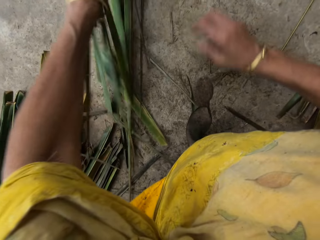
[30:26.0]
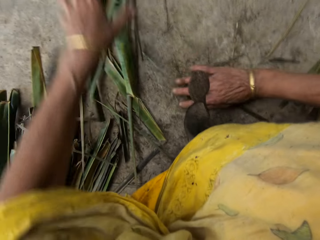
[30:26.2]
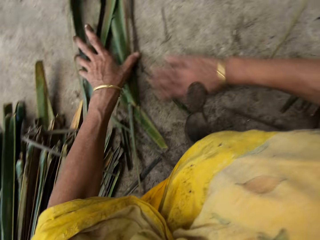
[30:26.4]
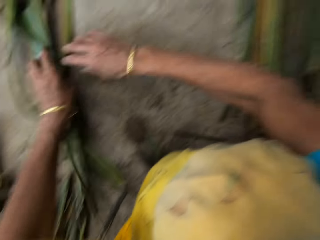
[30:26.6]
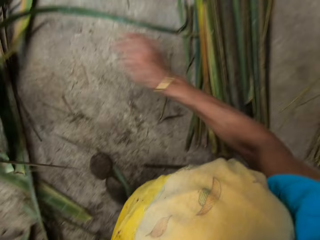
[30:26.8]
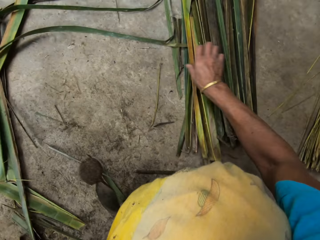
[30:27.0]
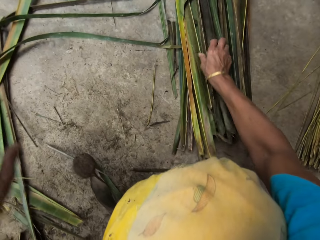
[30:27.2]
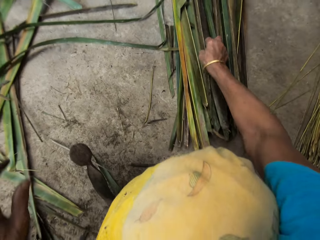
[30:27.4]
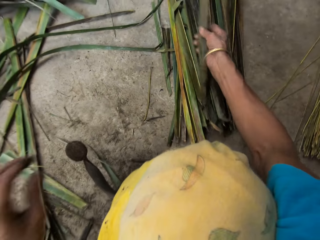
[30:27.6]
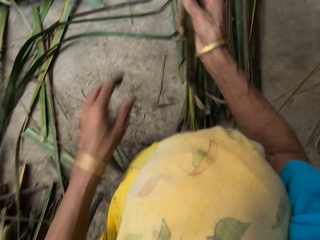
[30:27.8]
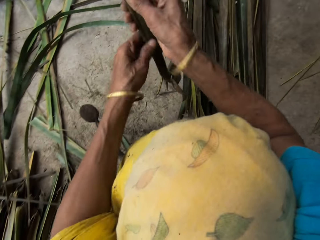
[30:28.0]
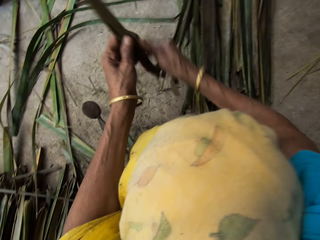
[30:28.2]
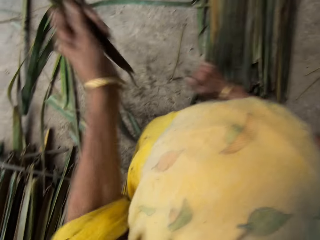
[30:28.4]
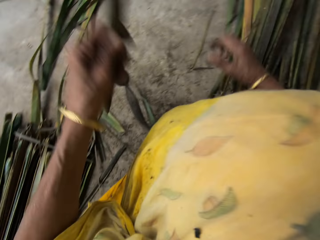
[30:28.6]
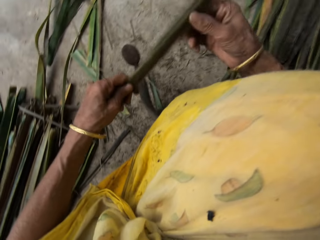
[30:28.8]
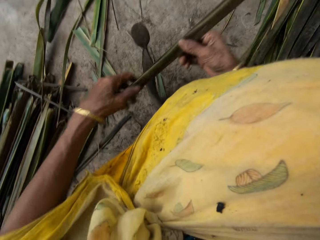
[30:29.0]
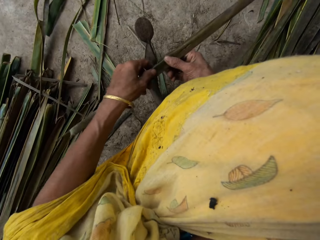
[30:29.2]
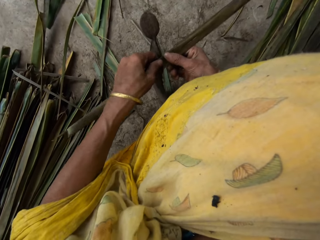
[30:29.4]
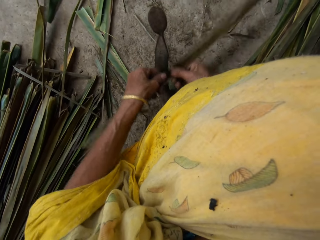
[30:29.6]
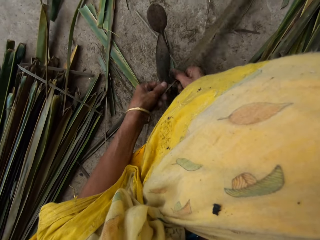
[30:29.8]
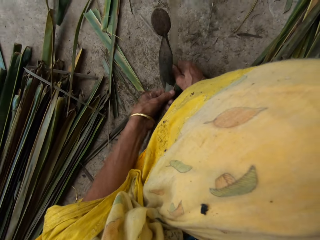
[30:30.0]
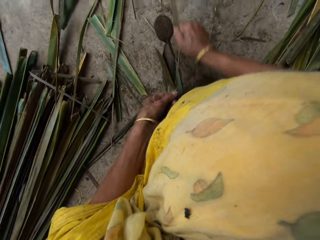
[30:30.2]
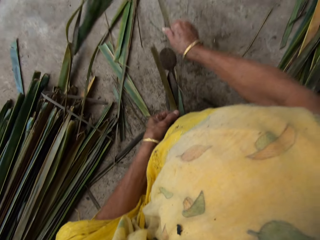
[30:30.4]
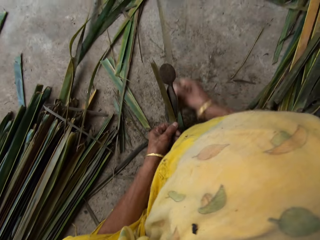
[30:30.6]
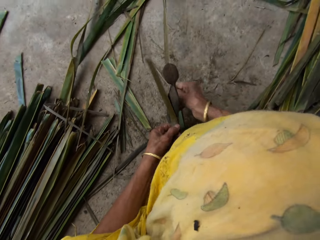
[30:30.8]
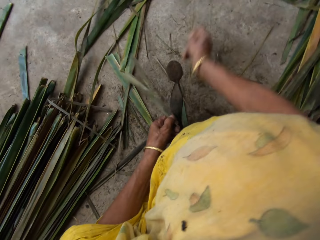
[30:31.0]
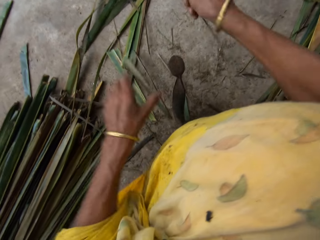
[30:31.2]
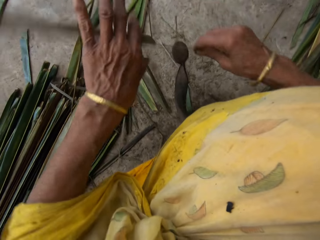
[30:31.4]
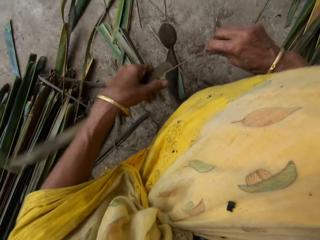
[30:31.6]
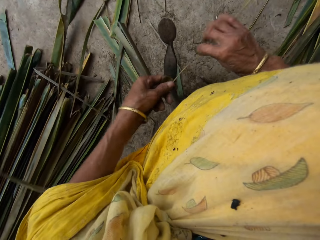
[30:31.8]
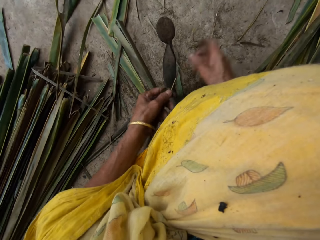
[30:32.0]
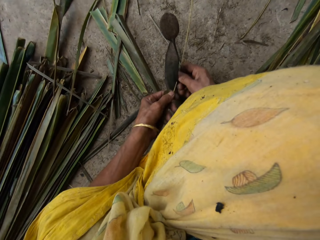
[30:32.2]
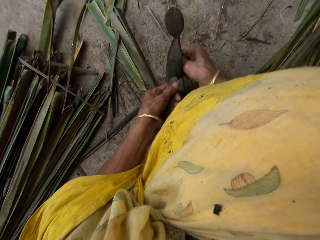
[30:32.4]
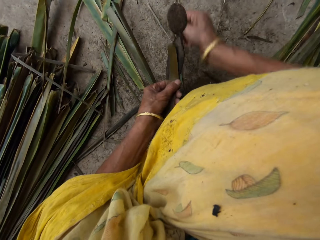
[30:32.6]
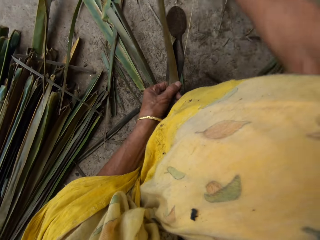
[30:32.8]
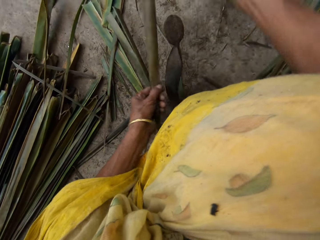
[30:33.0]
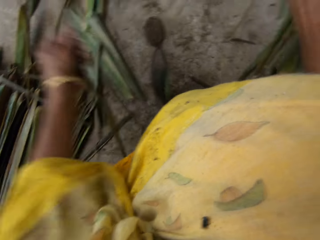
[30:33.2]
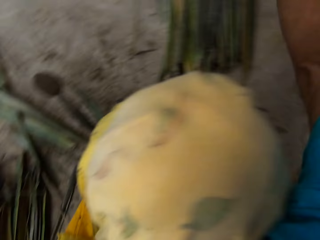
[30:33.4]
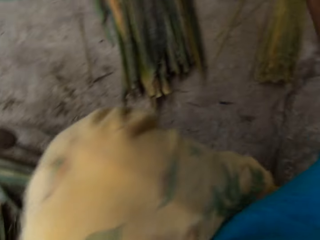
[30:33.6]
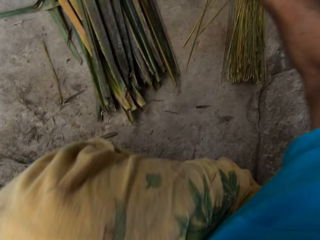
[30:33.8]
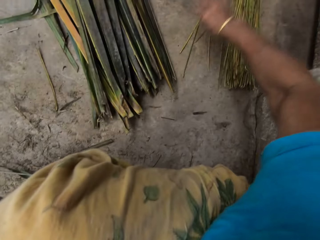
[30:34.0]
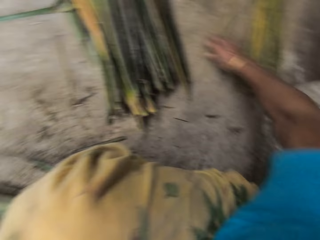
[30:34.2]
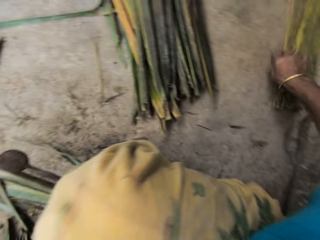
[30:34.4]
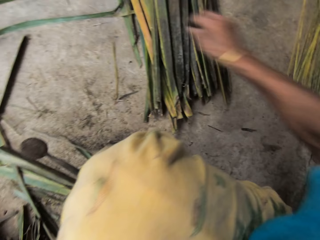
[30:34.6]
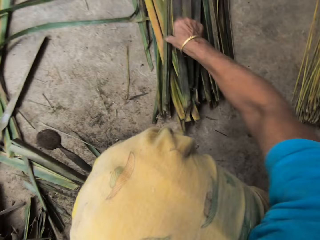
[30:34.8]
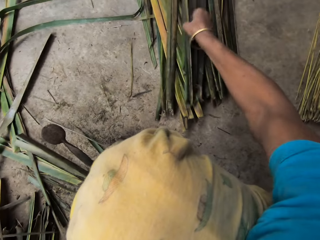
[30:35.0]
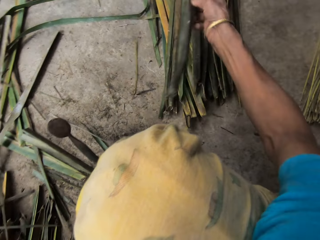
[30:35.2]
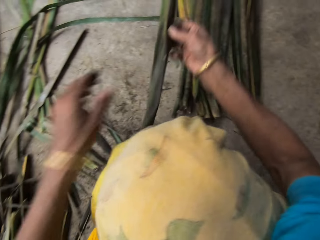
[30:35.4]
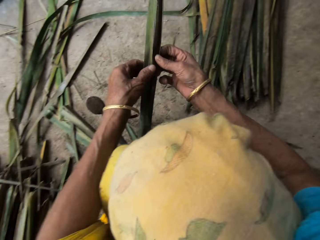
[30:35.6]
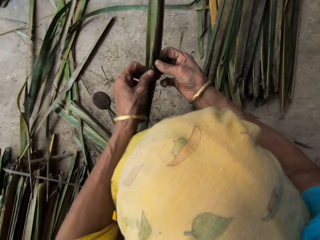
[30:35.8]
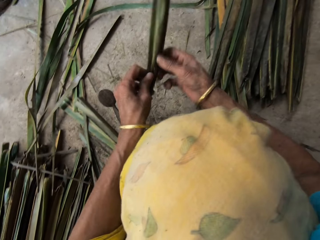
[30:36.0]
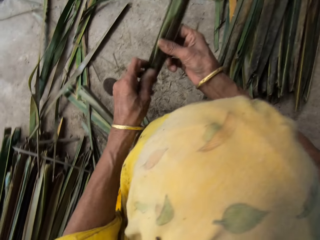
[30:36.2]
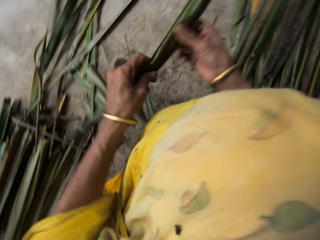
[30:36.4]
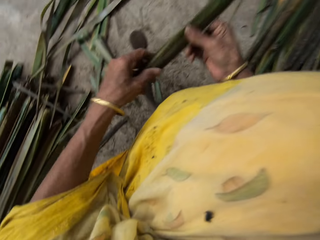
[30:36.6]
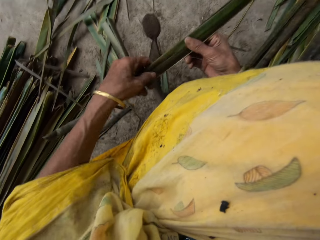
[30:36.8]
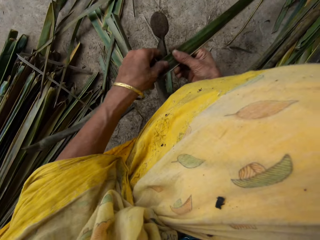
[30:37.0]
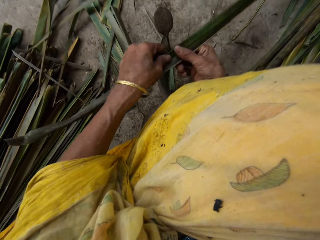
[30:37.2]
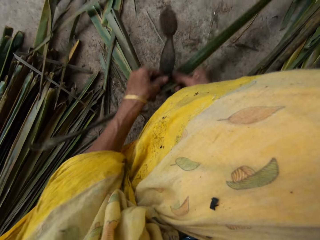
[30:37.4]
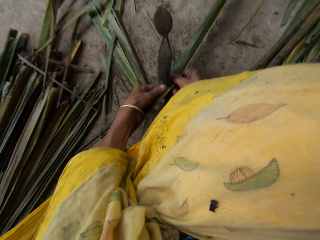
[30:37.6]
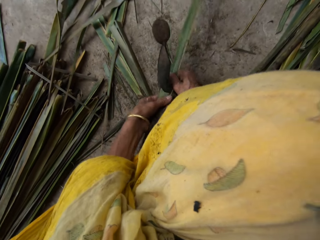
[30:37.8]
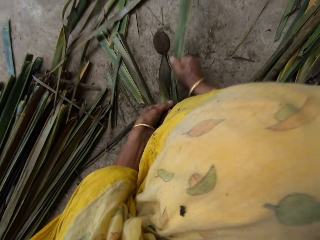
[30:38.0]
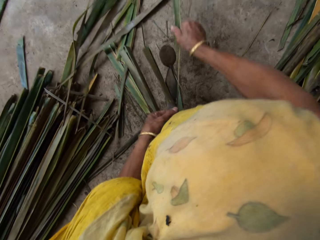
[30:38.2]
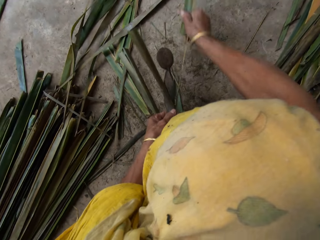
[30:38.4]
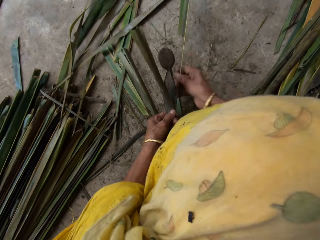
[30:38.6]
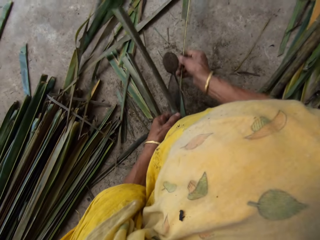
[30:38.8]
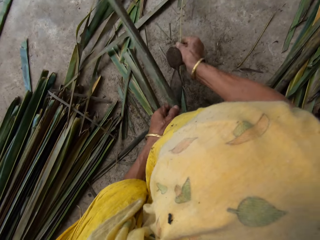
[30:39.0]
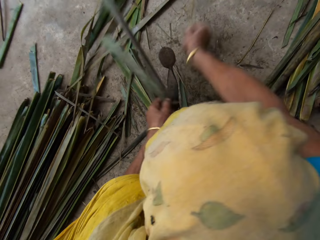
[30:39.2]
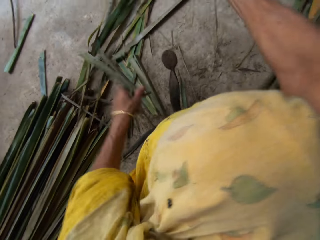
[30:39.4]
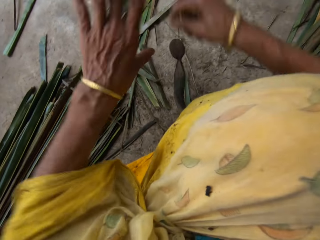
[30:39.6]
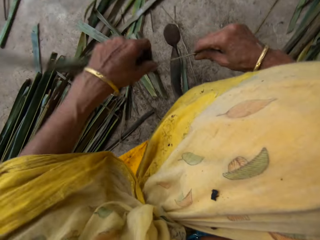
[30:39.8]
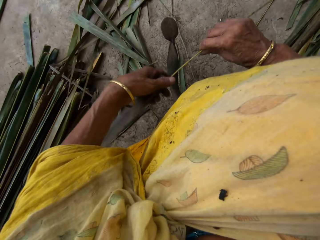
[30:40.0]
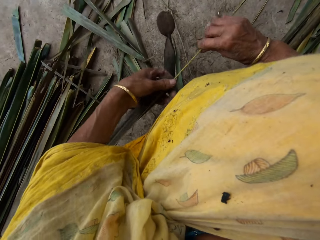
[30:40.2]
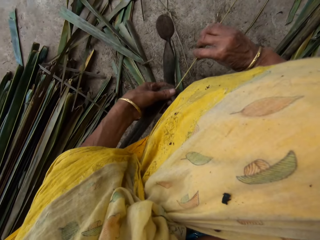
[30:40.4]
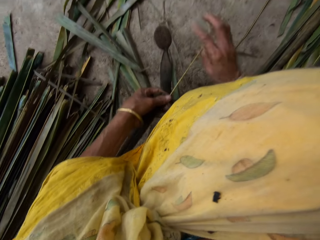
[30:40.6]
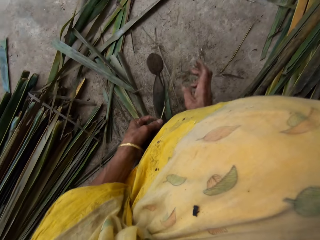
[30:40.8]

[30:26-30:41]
The camera wearer picks a palm frond on the floor with her right hand. She holds with both hands. She removes a broomstick from the palm fronds with a local knife with both hands. She tears a papyrus reed with a cutting object. She drops the broomstick on the floor with her right hand. She picks the palm frond on the floor with her right hand. She holds with both hands. She removes the broomstick from the palm fronds with the local knife with both hands. She tears the papyrus reed with the cutting object.

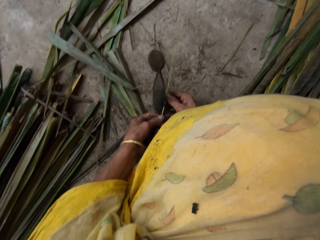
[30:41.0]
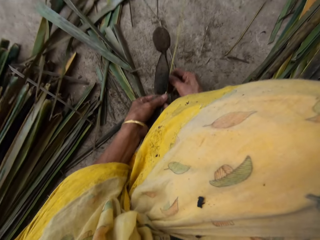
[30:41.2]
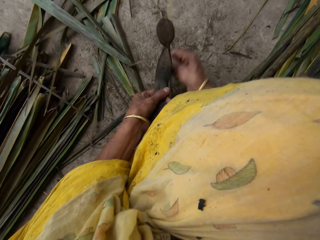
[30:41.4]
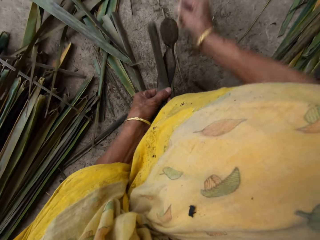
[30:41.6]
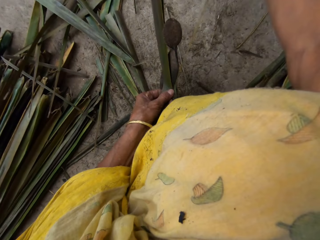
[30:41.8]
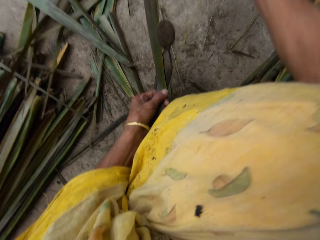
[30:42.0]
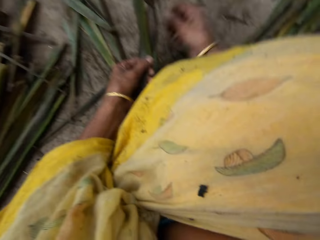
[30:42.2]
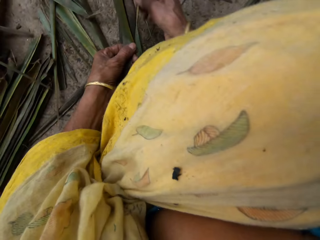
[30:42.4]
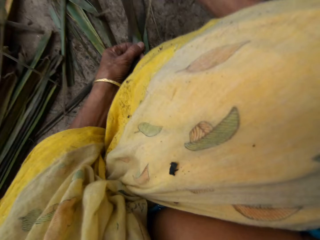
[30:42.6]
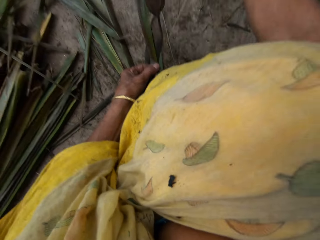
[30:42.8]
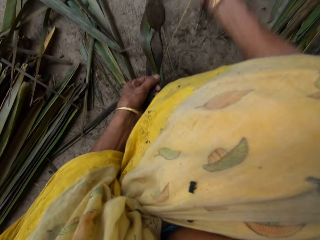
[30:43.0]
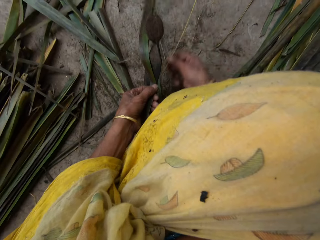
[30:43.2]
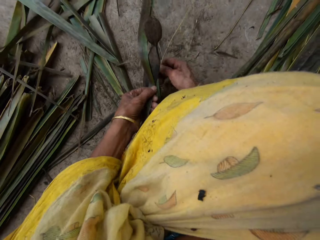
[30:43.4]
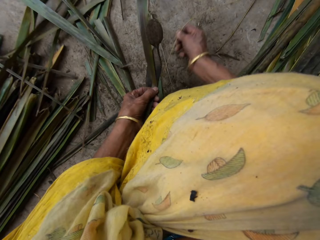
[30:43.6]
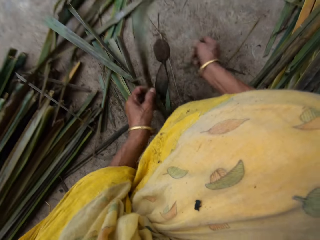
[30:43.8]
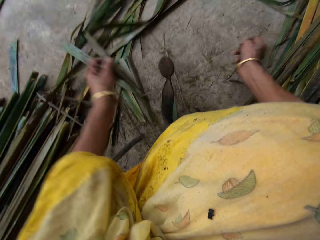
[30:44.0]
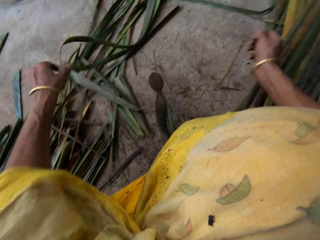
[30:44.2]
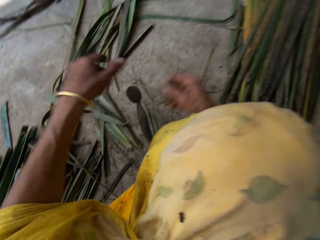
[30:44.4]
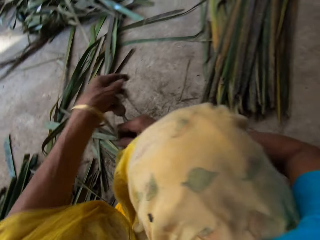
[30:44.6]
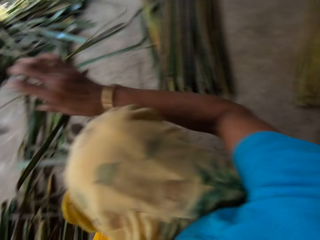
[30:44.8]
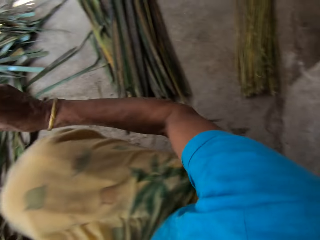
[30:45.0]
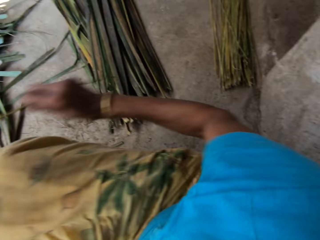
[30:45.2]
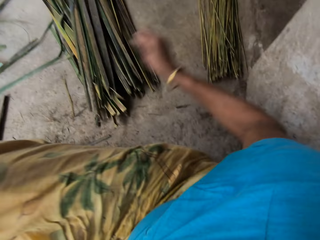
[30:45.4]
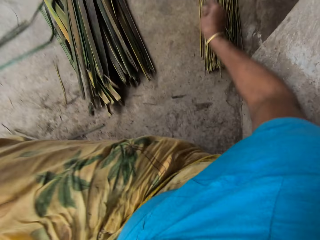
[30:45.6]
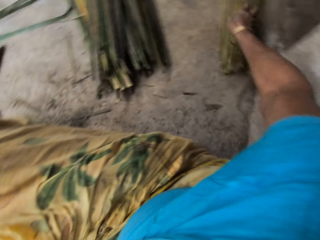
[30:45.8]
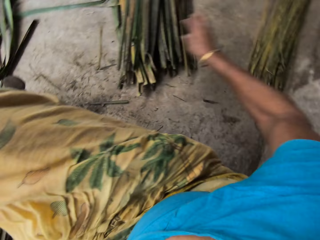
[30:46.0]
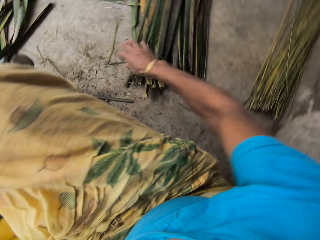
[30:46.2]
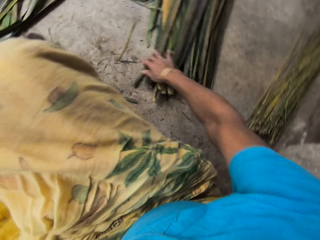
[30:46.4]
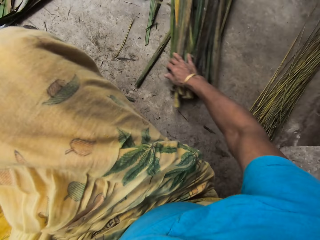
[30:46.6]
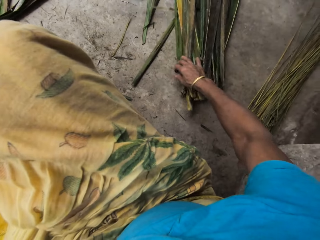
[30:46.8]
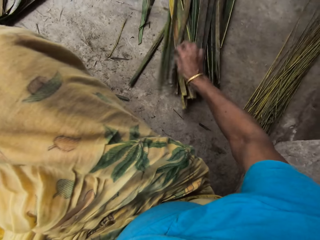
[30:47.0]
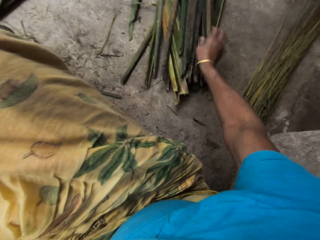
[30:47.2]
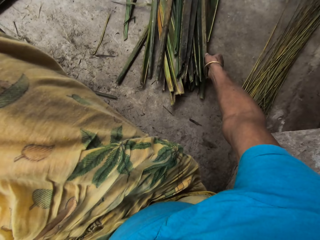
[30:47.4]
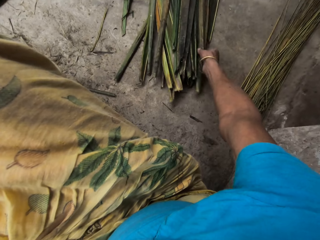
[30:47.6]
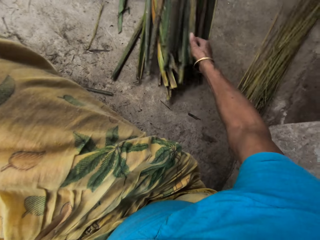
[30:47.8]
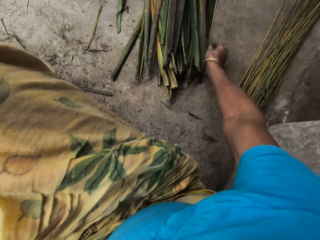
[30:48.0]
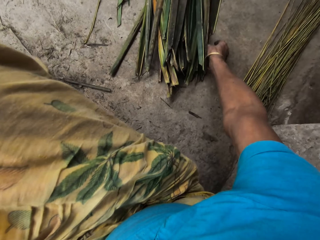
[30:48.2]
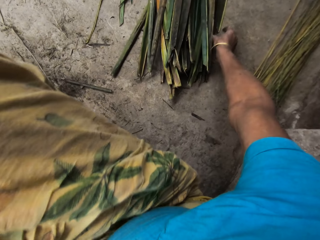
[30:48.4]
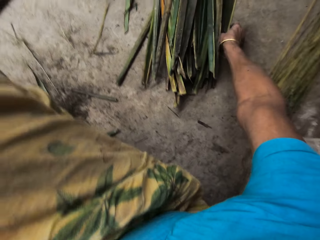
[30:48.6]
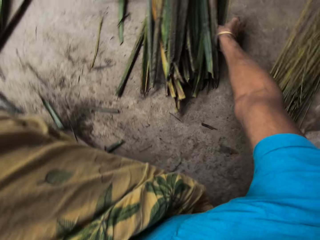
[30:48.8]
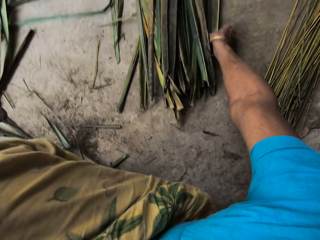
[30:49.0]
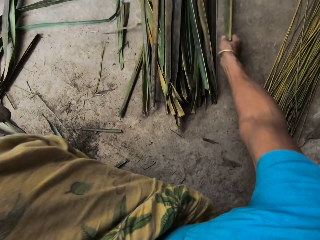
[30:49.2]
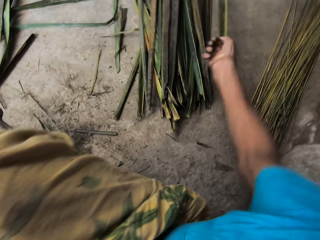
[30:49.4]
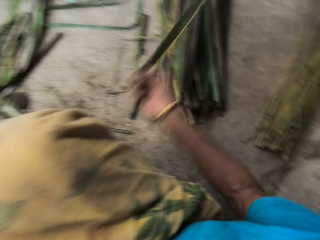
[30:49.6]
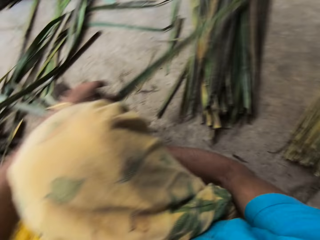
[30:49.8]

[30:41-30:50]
The camera wearer drops the broomstick on the floor with her right hand. She picks a palm frond on the floor with her right hand.
